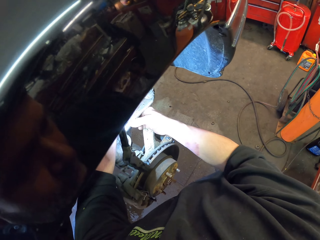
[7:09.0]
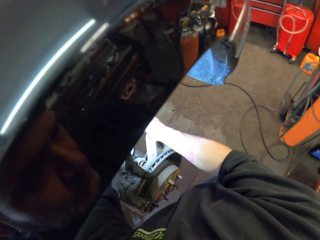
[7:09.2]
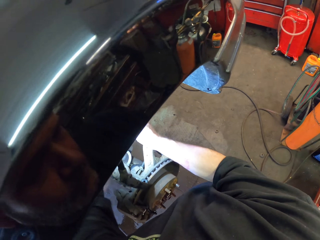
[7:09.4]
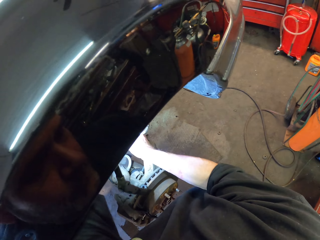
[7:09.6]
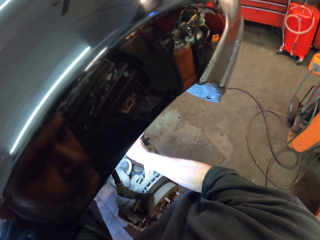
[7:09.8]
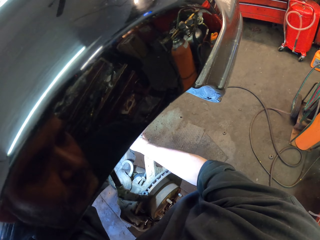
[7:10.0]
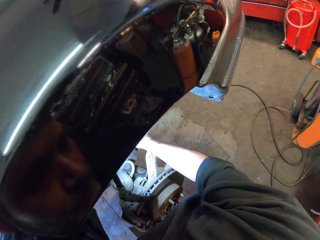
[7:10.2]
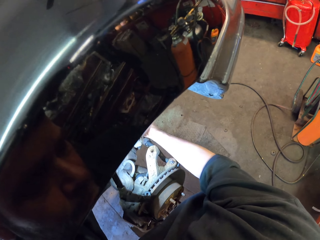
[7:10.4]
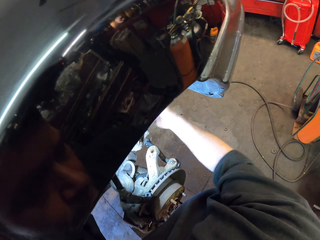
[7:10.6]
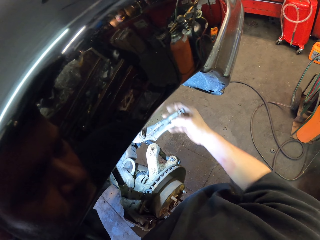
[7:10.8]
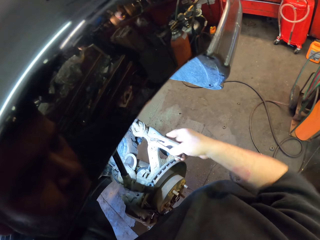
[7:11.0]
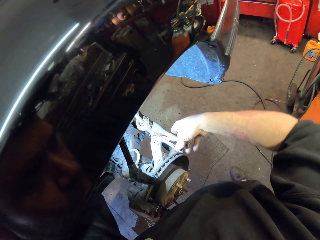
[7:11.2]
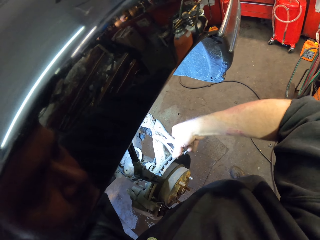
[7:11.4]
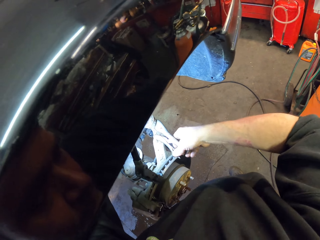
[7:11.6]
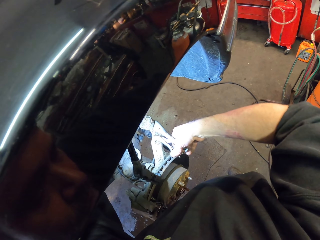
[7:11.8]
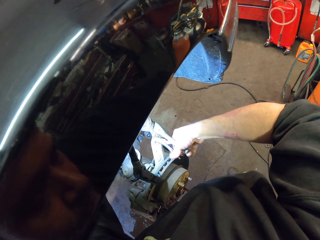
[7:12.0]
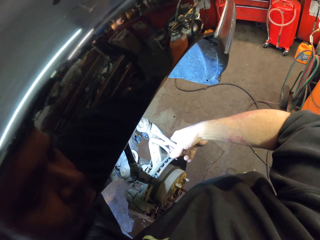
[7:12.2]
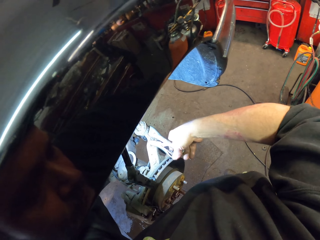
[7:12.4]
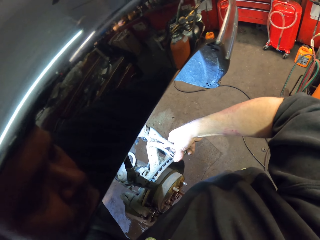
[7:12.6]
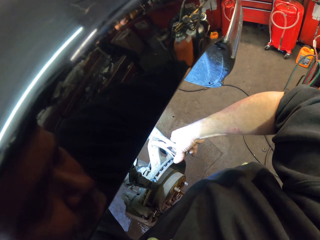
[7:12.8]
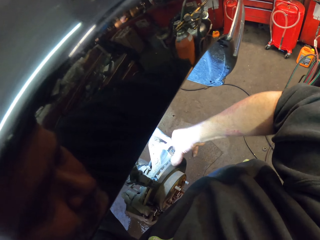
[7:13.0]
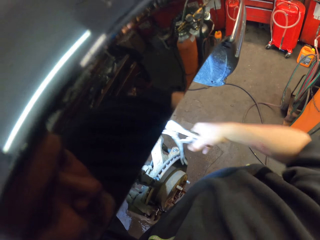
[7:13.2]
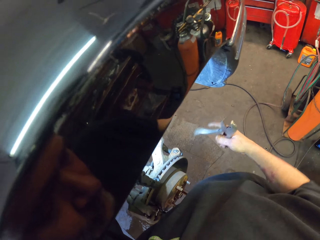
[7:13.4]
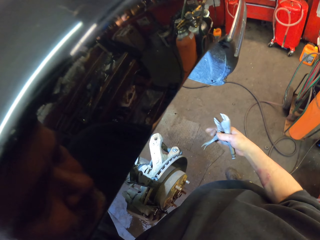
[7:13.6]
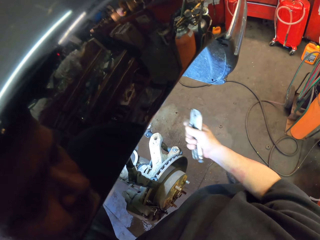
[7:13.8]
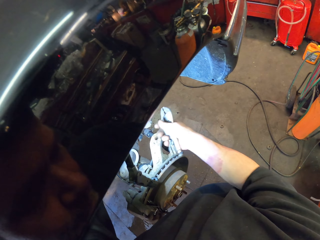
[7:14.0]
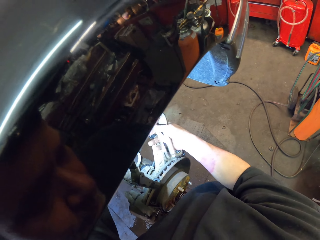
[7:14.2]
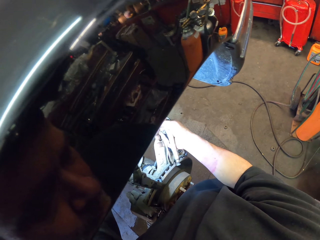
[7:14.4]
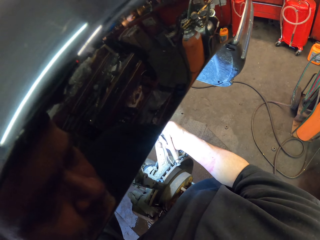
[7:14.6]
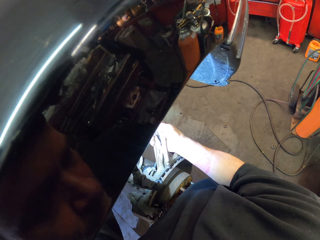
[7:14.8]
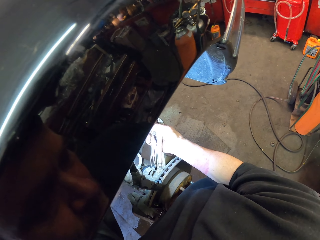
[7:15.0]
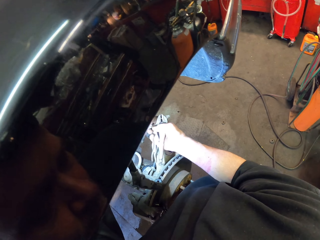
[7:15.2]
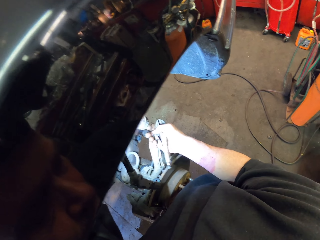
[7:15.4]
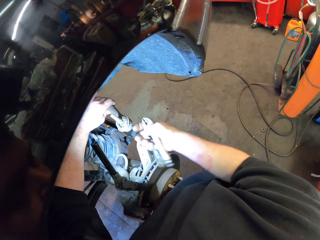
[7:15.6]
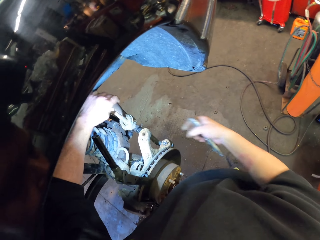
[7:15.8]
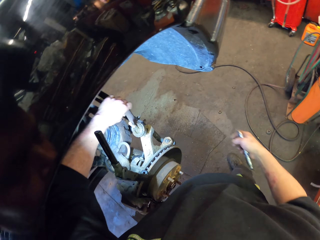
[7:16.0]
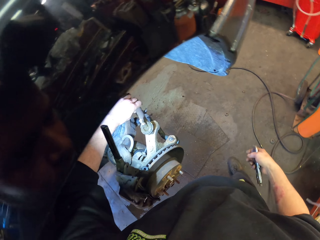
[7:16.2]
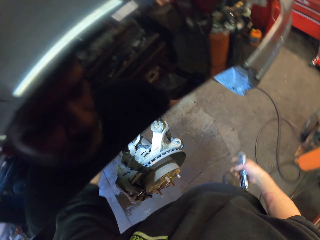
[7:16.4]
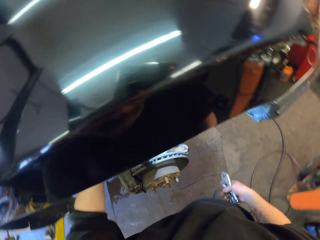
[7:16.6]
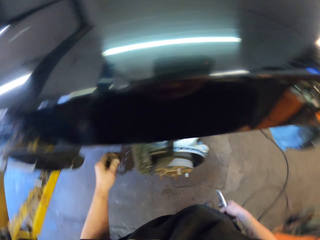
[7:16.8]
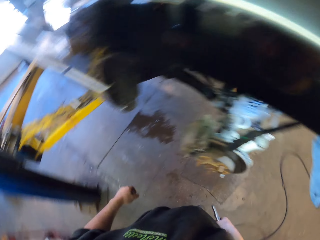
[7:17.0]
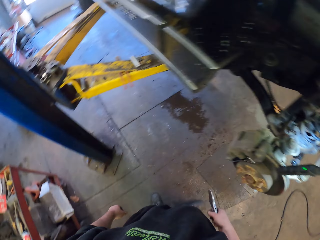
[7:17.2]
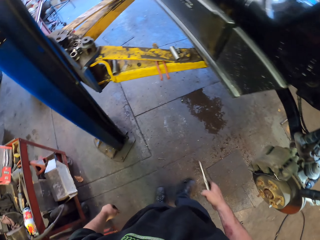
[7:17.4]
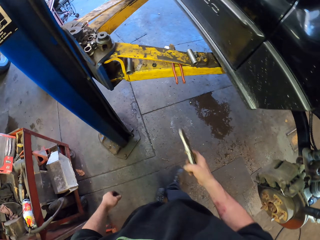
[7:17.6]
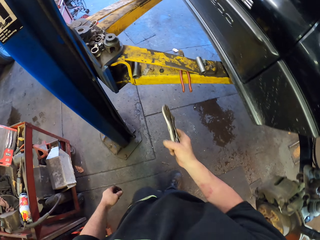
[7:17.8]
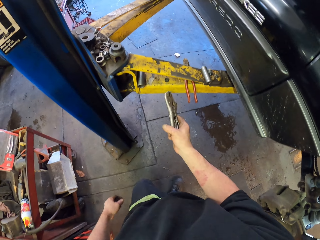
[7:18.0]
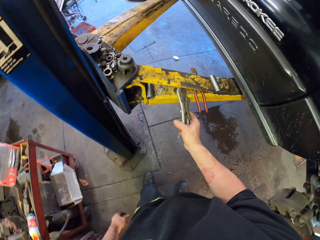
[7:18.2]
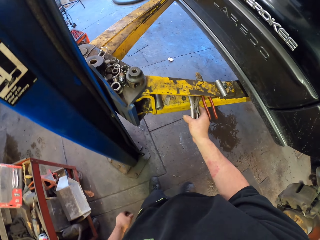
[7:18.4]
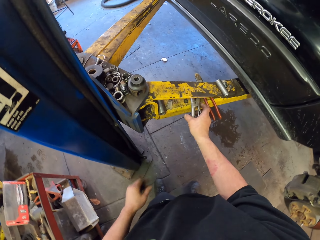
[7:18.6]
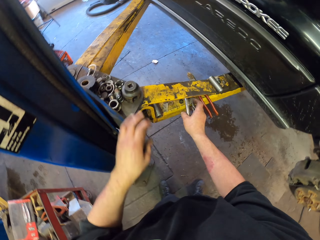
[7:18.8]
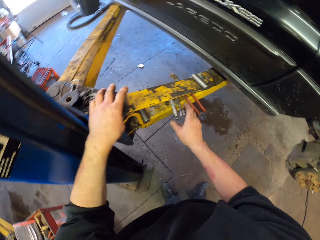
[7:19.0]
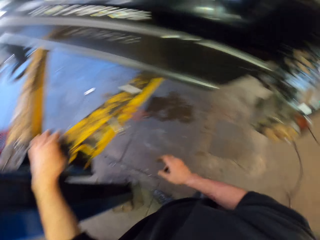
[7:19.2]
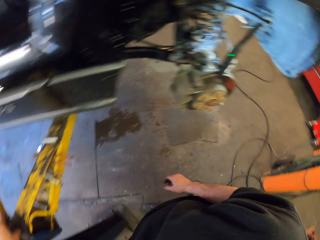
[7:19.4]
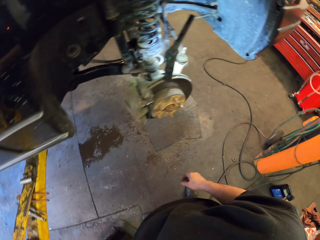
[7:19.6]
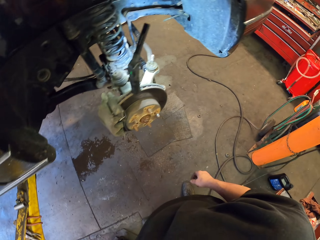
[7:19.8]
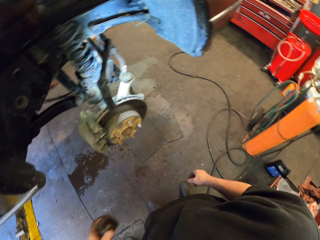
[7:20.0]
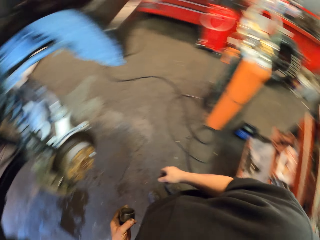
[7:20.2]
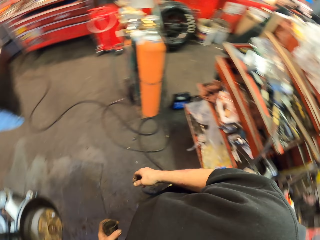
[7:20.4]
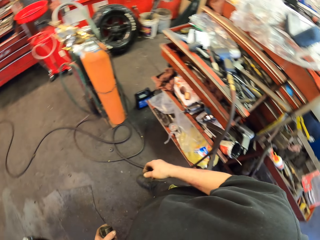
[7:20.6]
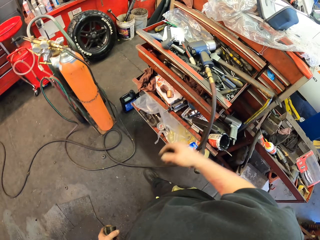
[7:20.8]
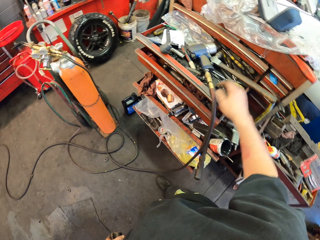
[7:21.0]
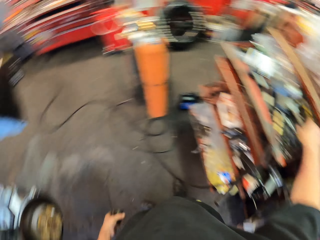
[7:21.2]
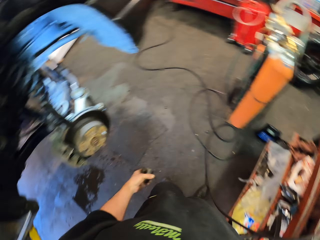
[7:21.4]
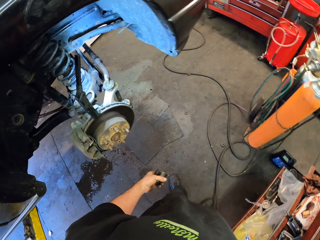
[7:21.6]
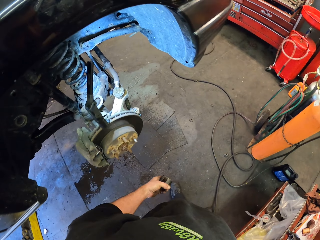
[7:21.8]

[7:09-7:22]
The camera wearer rotates the grip pliers. They remove the grip pliers from the suspension ball joint. They put down the suspension ball joint. They turn back. They put down the grip pliers. They pick up the axle joint. They turn back.

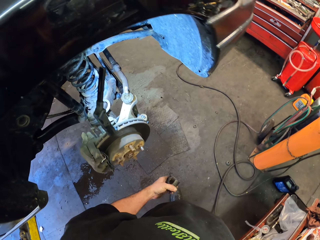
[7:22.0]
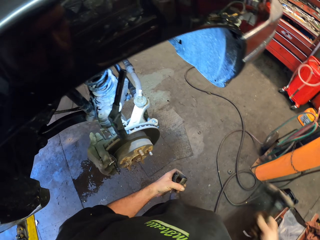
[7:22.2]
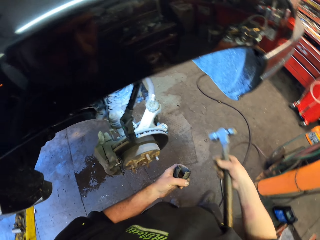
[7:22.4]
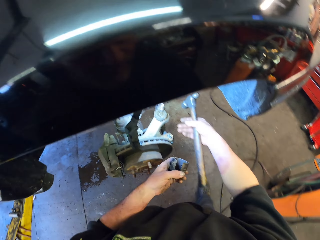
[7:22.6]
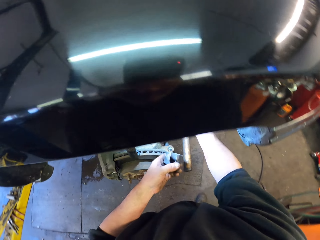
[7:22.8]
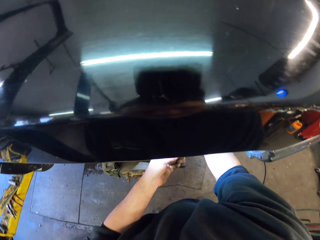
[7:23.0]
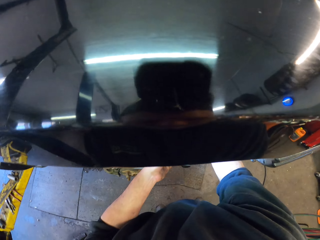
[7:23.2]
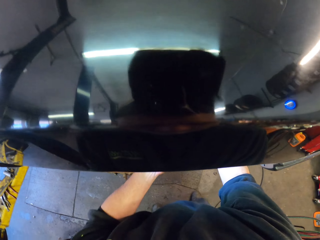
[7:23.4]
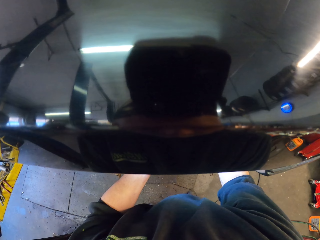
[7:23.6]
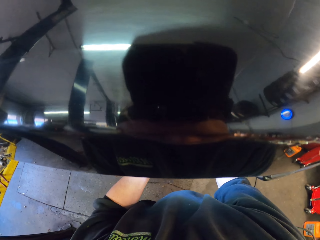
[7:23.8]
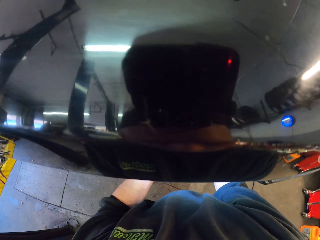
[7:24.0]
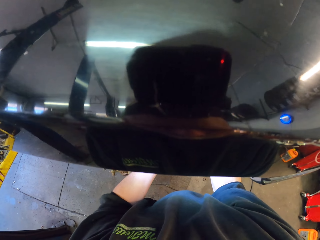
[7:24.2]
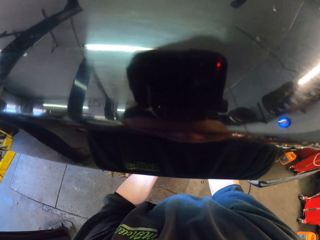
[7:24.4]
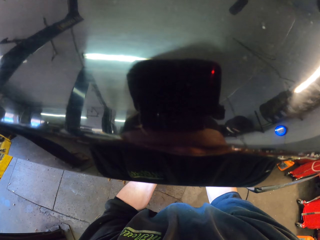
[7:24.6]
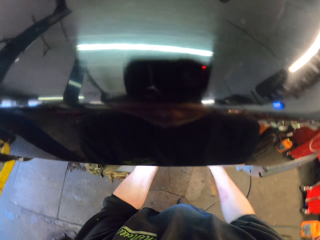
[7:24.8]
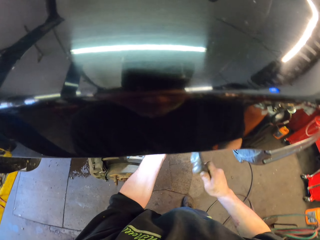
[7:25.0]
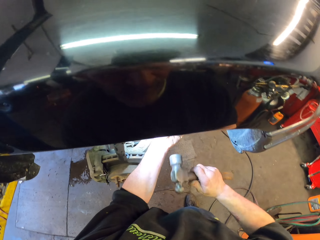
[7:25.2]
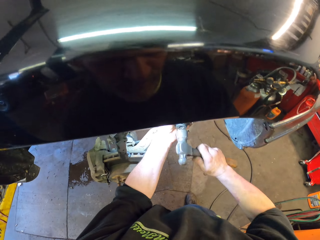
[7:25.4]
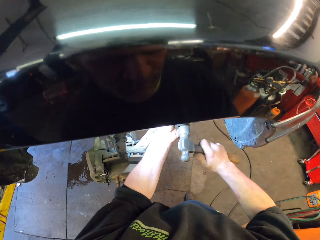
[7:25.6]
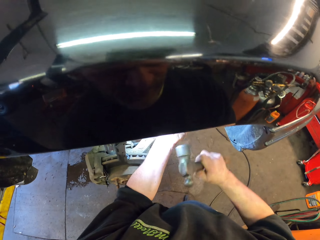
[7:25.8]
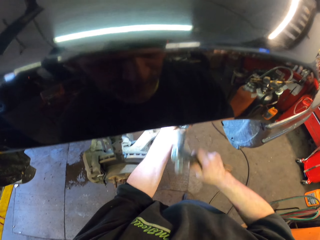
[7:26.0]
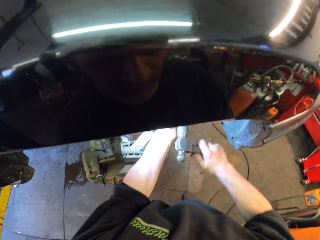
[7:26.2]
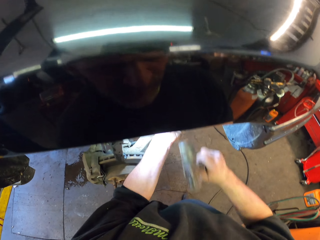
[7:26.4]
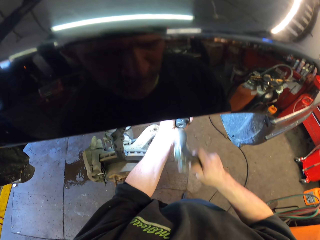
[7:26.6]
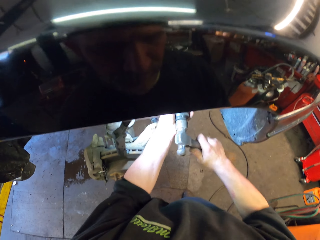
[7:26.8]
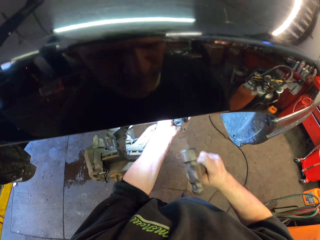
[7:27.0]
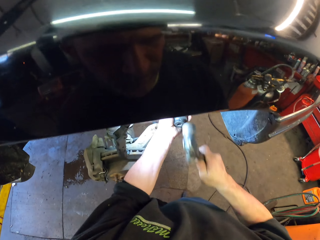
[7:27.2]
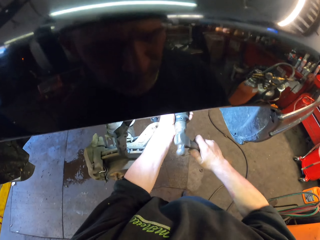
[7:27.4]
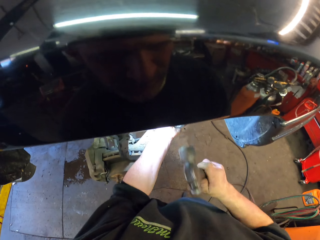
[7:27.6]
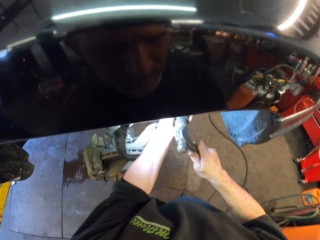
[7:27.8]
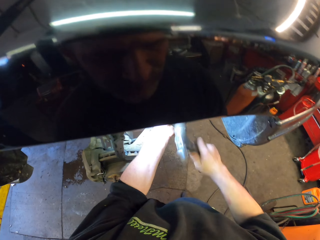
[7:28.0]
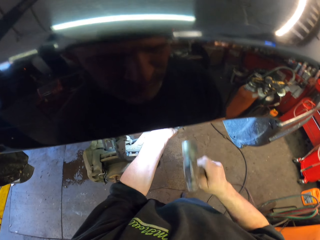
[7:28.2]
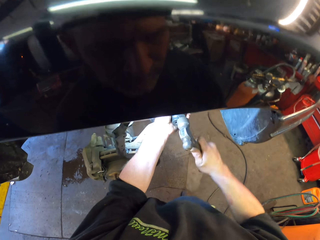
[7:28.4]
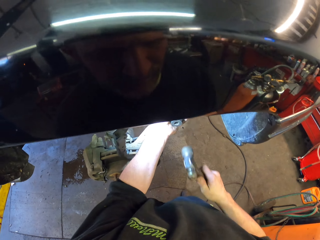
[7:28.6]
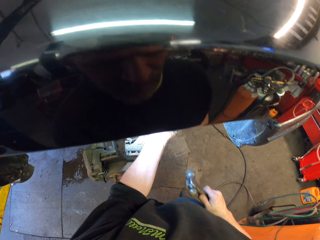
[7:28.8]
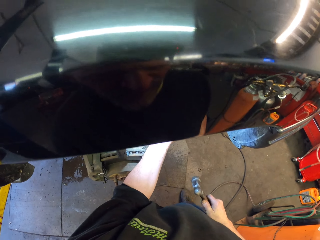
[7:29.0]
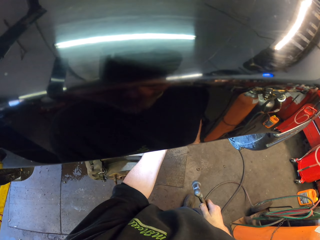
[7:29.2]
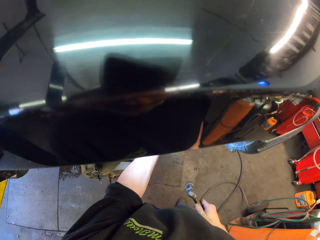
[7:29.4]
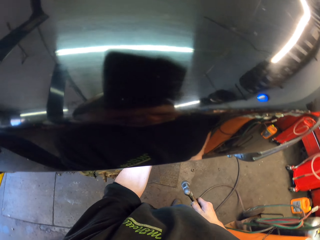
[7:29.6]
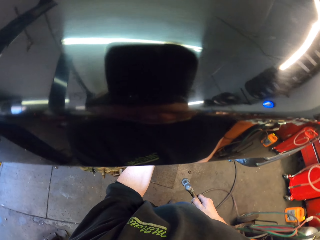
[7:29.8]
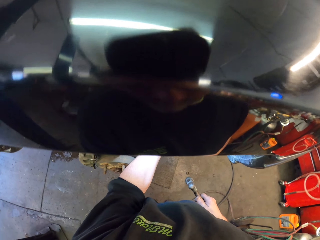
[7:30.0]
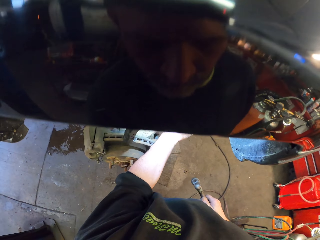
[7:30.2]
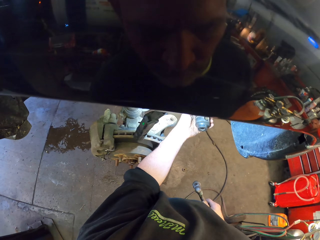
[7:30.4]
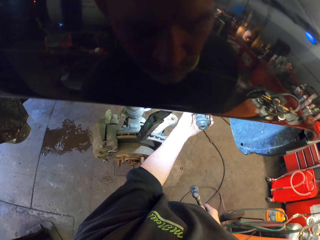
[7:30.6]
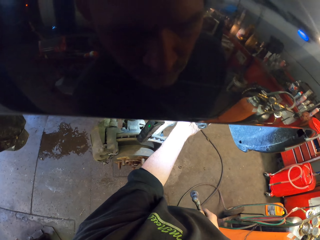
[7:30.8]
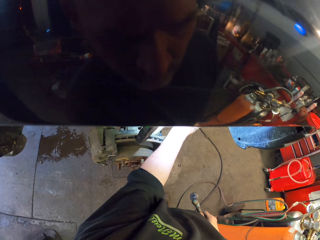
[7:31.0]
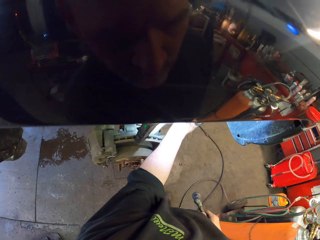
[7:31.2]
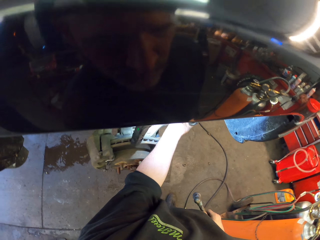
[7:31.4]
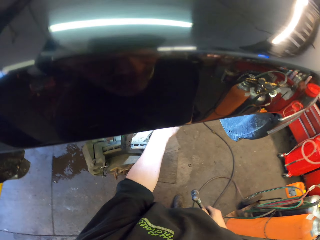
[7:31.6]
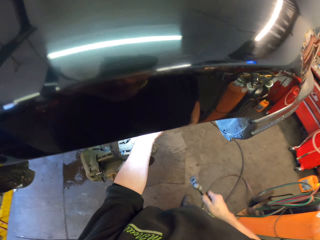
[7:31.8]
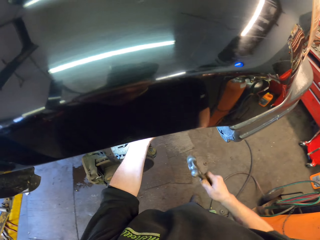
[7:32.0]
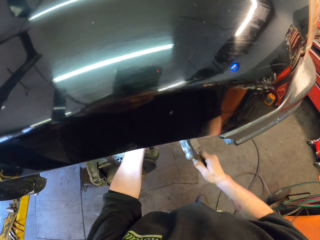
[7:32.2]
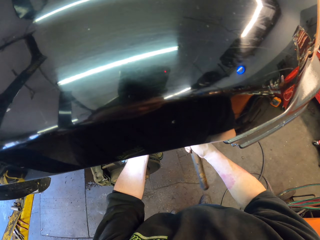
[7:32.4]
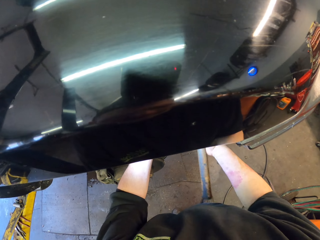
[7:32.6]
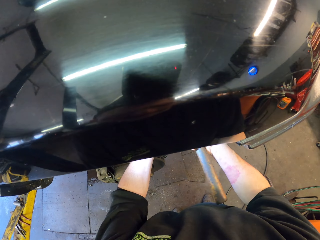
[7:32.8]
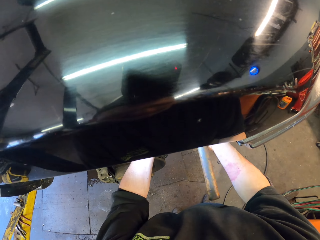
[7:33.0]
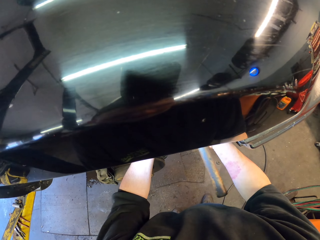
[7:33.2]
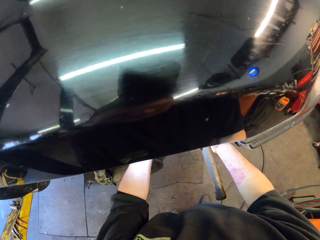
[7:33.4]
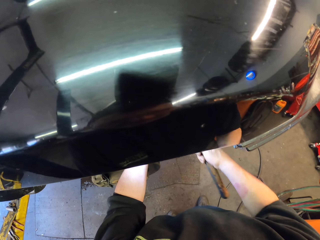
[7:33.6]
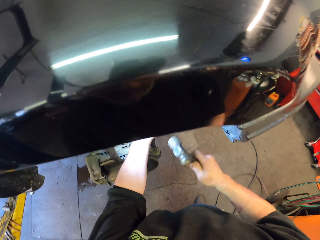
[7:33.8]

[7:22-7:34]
The camera wearer picks up a hammer. They fix the wheel center. They connect the axle joint with the suspension ball joint. They hammer the axle joint. They stop to hammer the axle joint. They hammer the axle joint.
